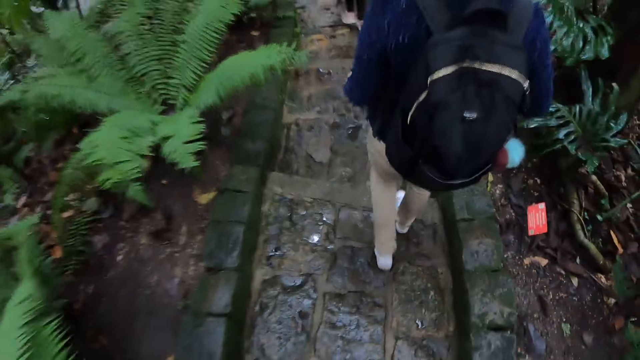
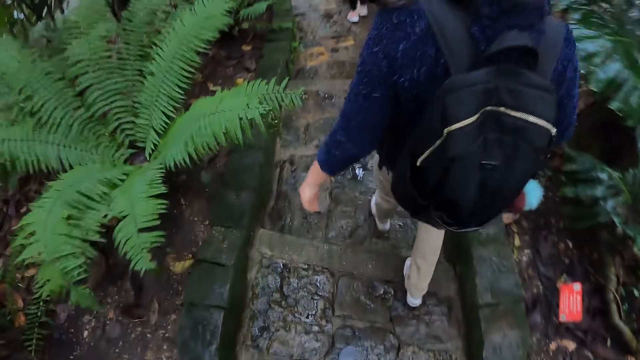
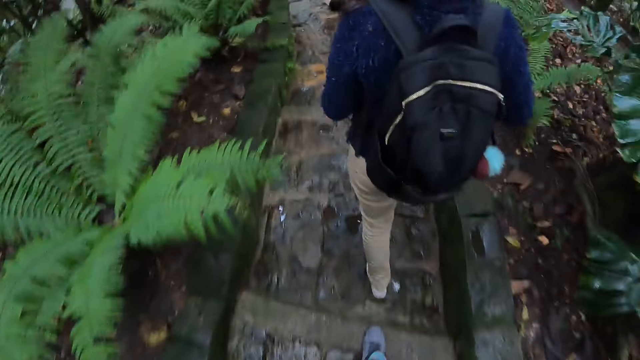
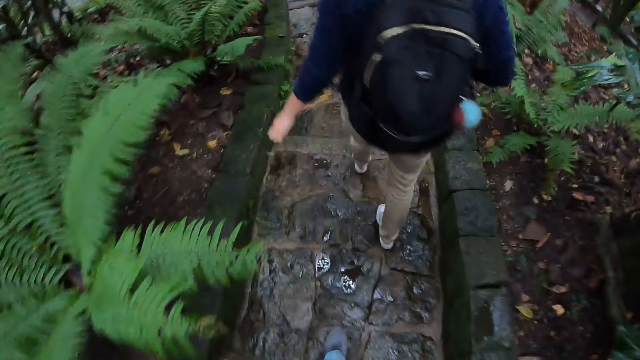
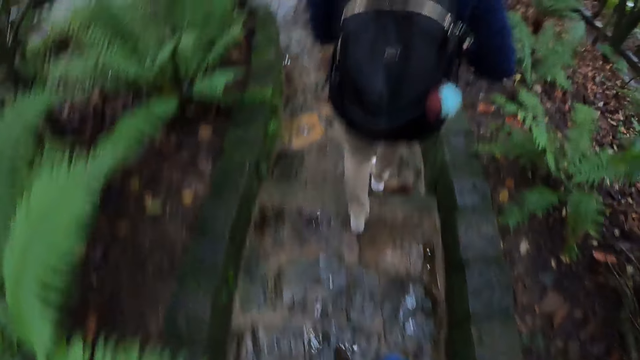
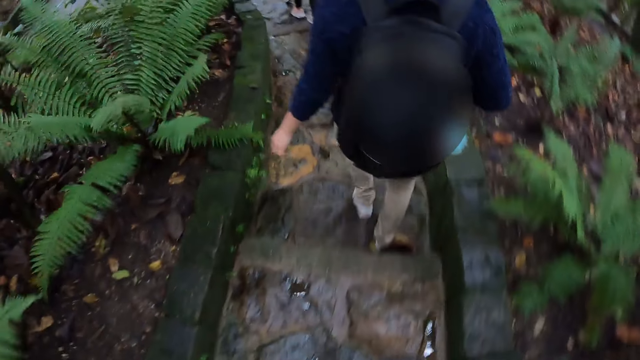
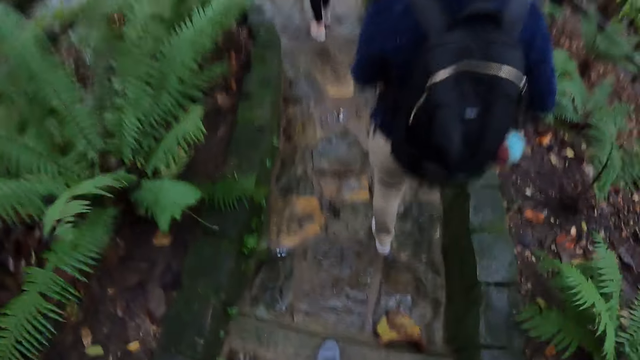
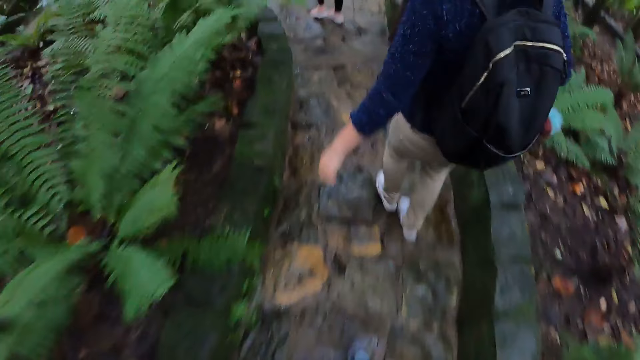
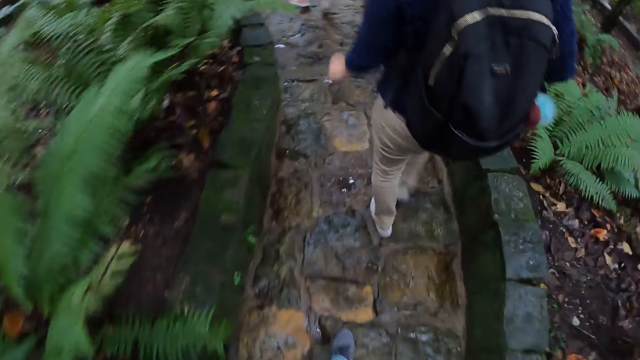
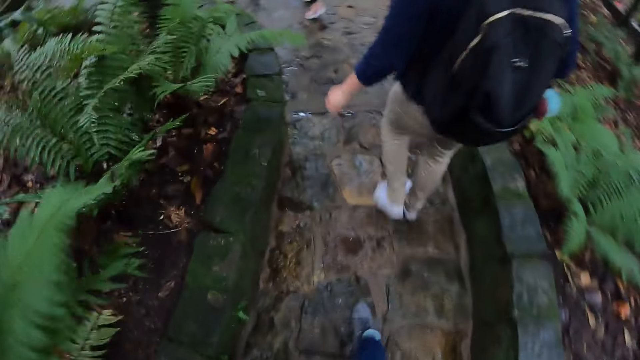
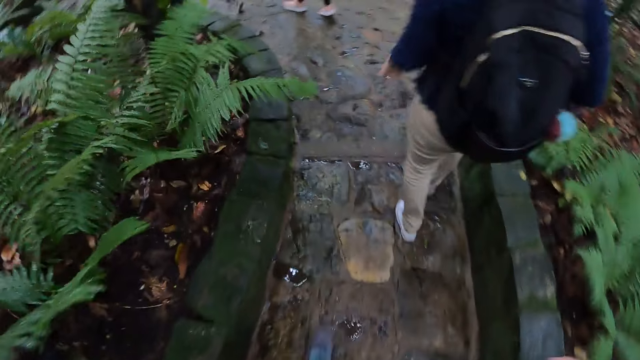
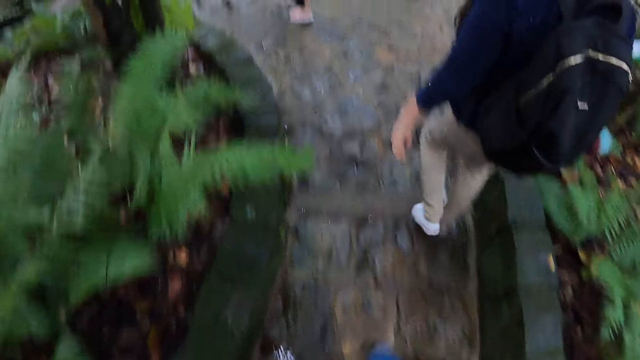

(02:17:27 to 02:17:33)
The camera wearer walks down the paved ground.

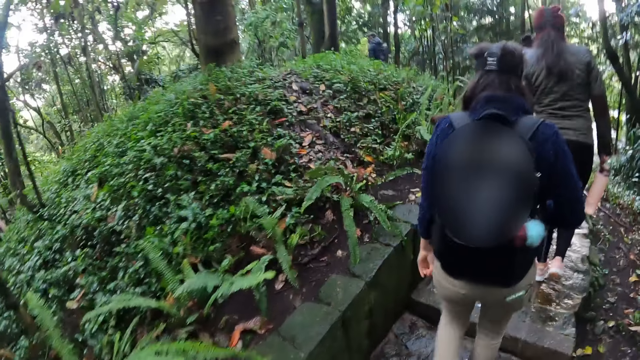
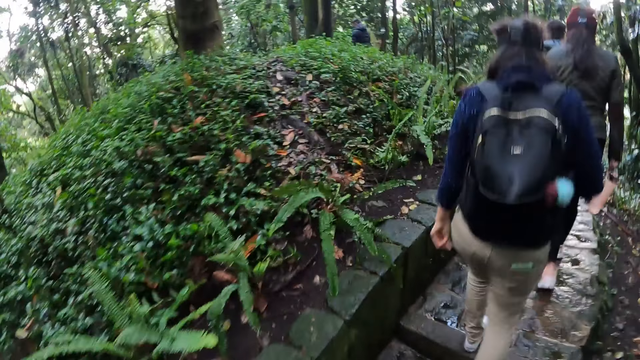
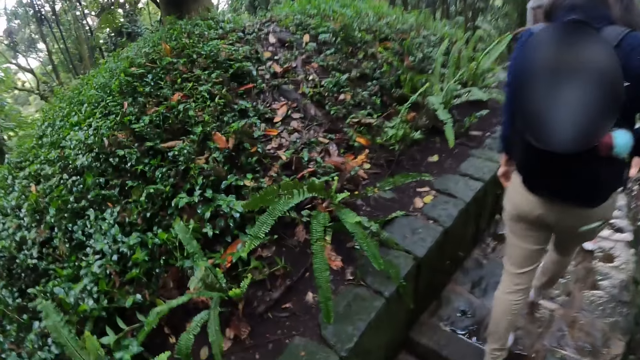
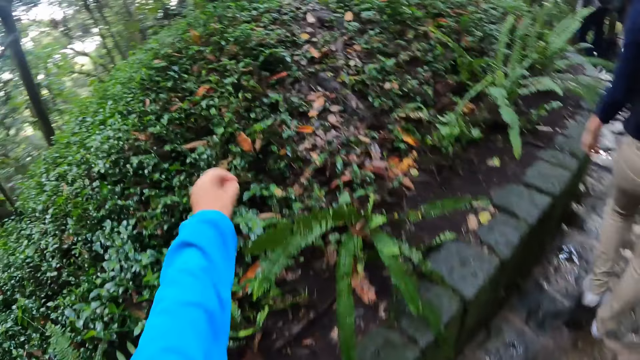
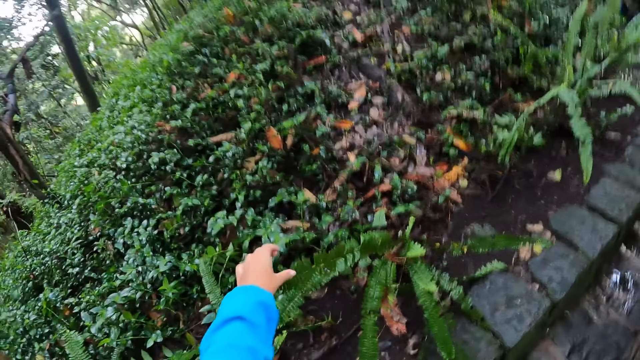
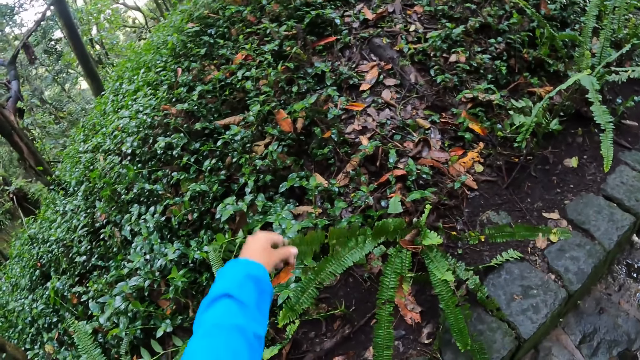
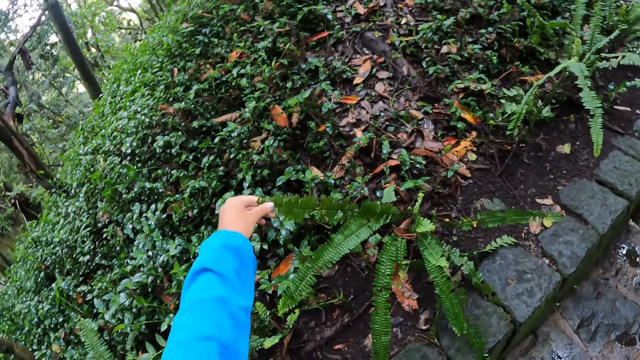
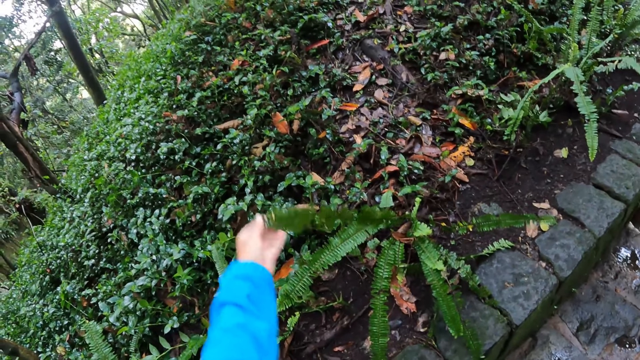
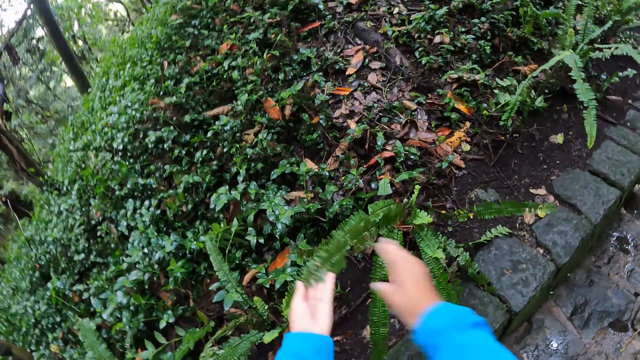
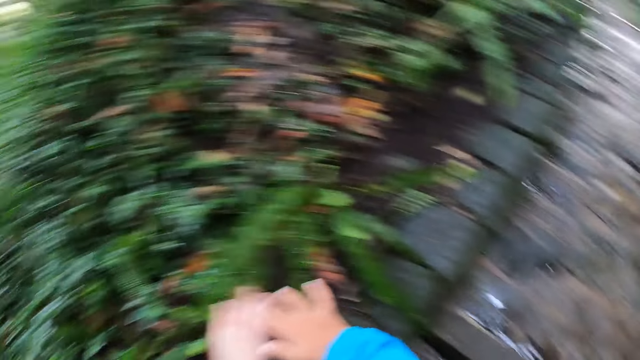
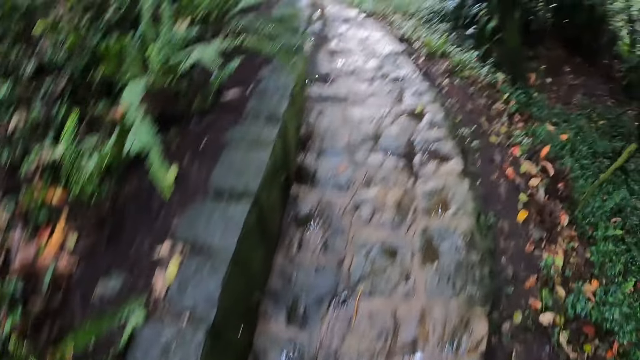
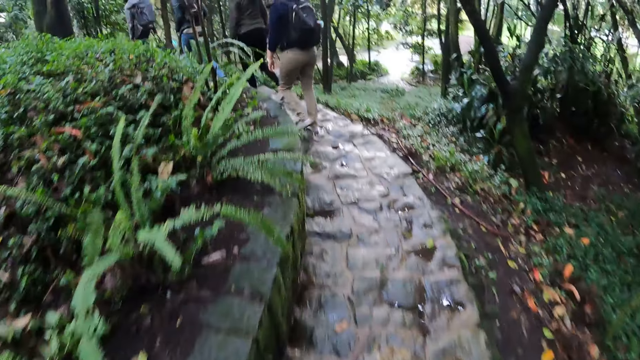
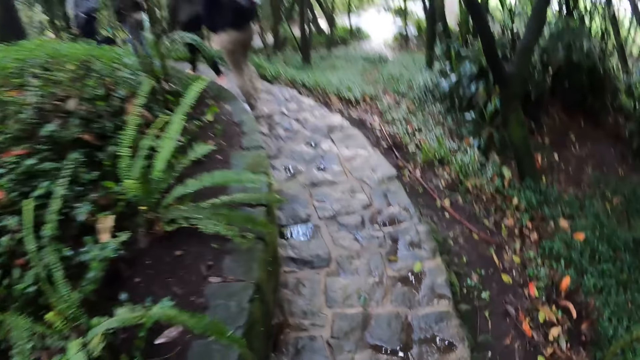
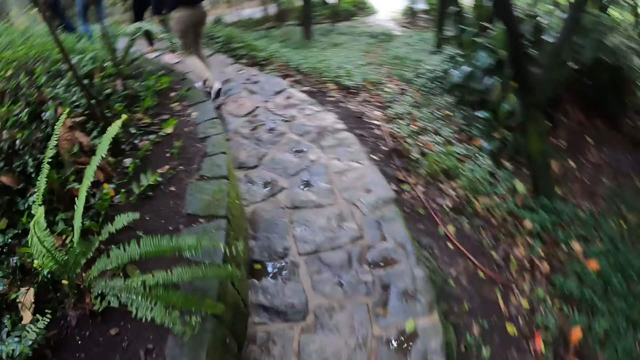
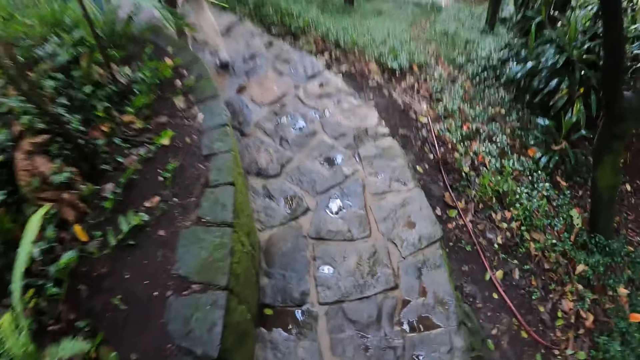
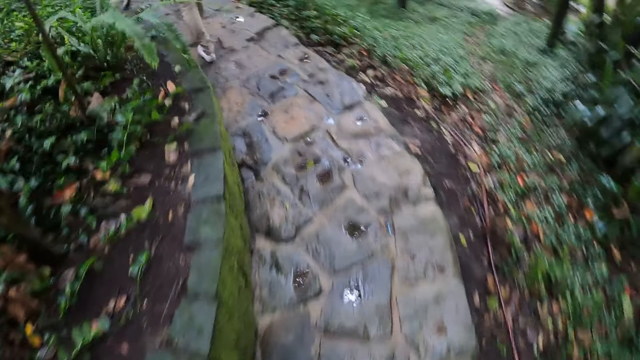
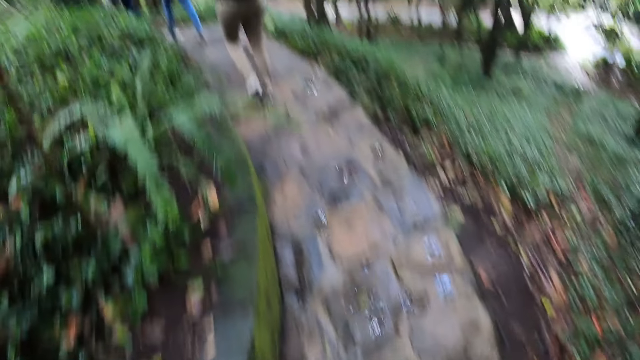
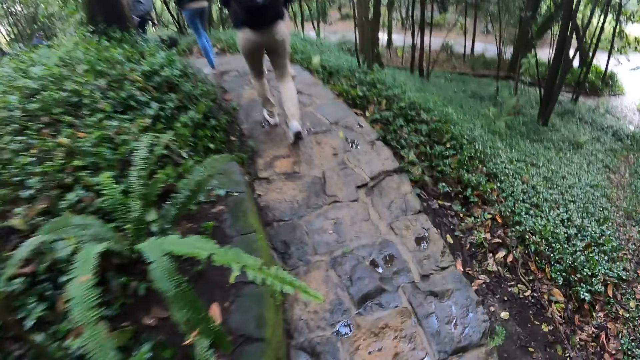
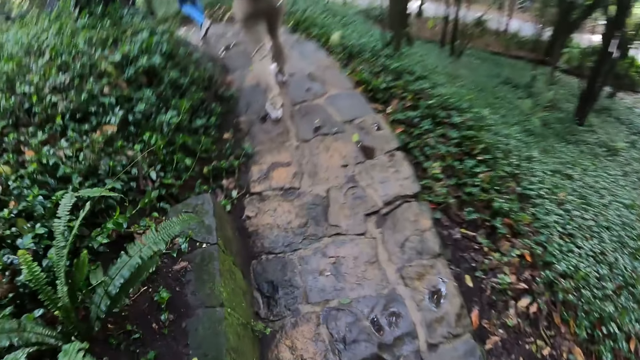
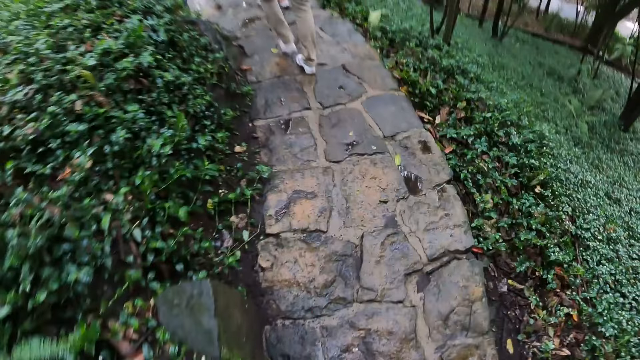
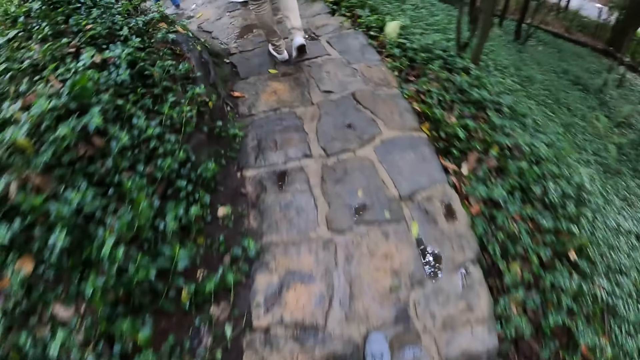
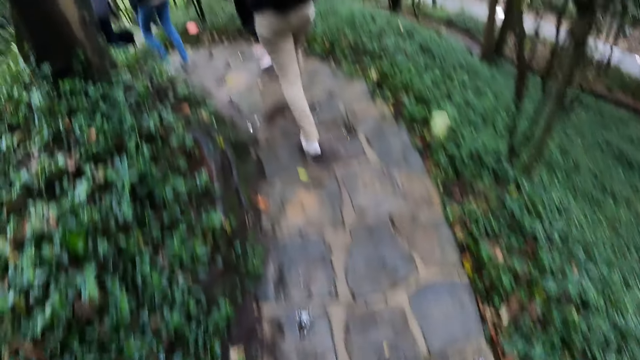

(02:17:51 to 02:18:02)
The camera wearer touches a fern with her left hand. She touches the fern with her right hand. She walks around.

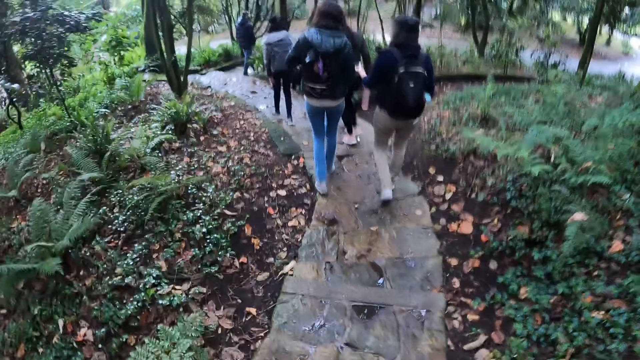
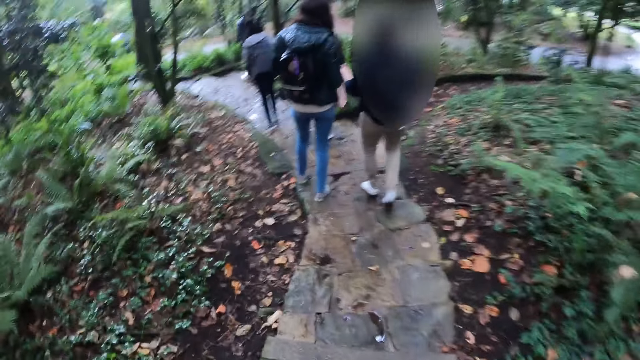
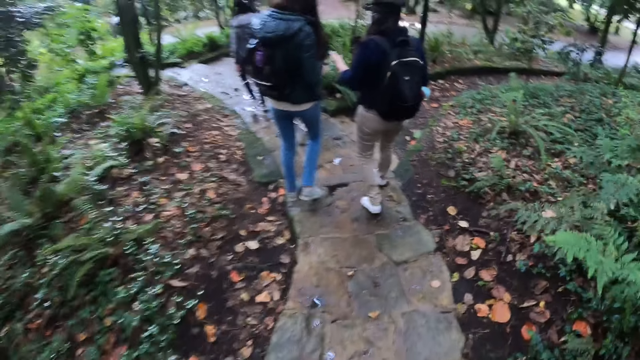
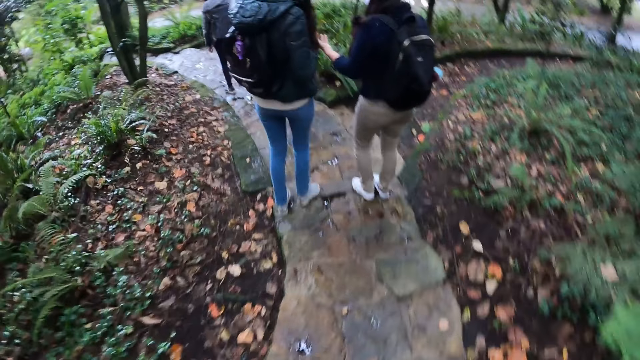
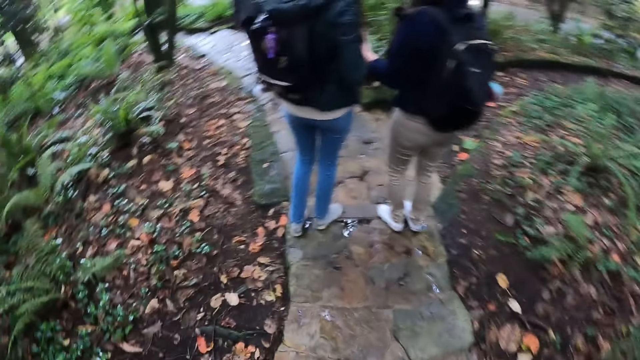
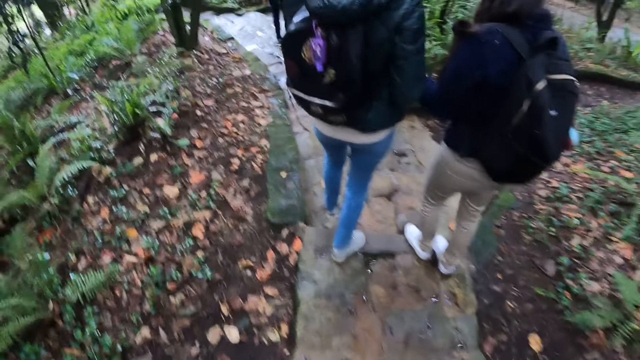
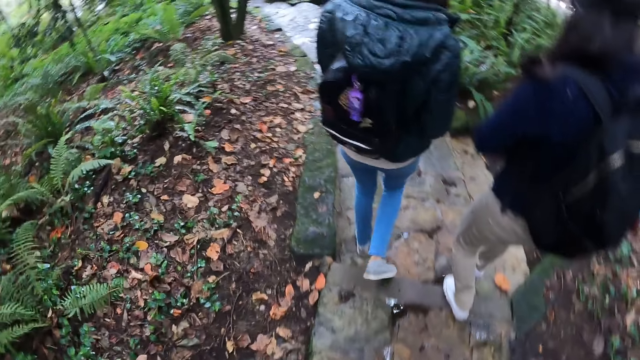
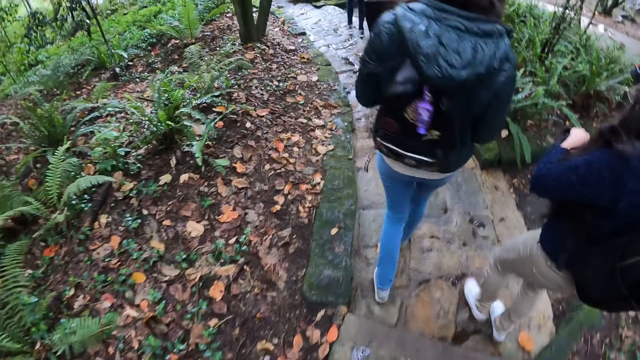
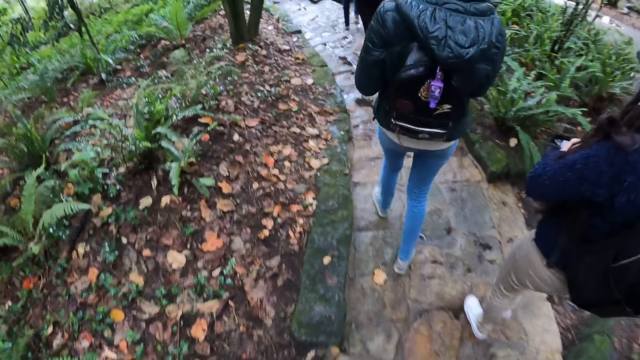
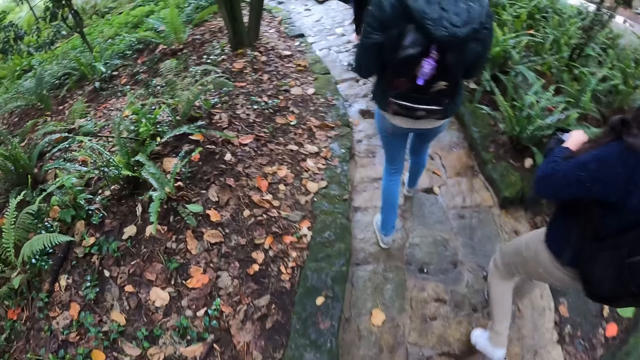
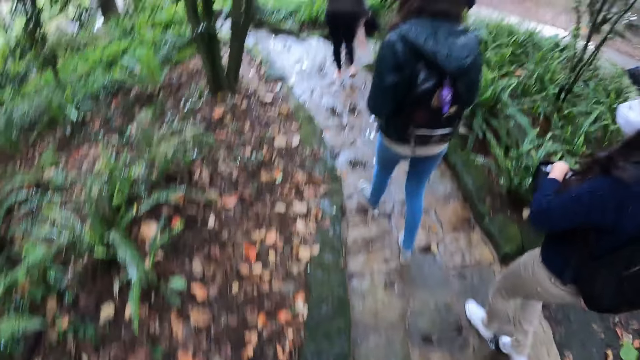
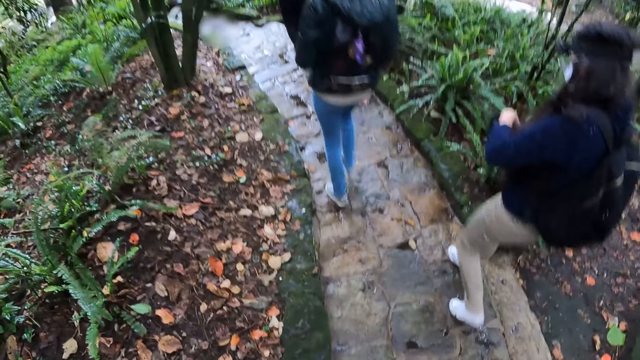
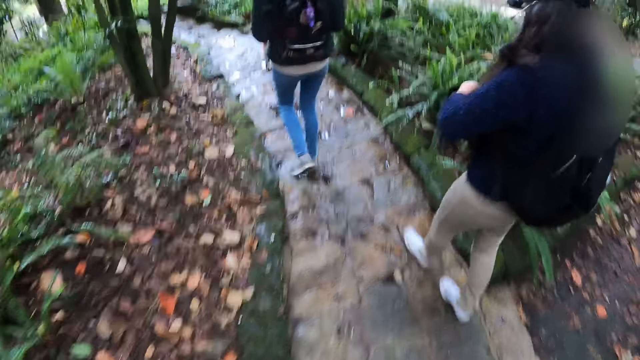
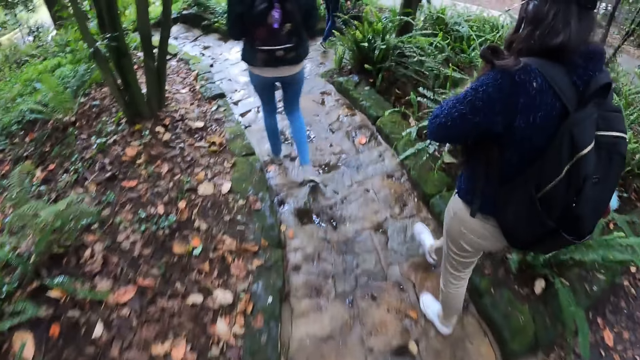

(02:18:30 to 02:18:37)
A woman collects a bottle from another woman with her left hand. The other woman puts the bottle in the black purse with her left hand. A person walks around.
